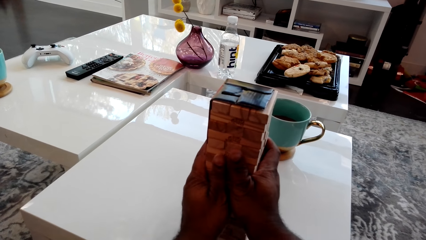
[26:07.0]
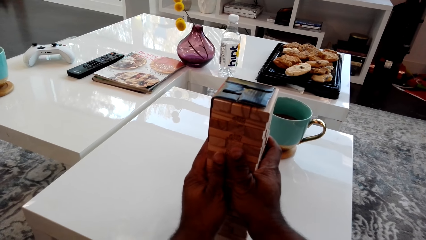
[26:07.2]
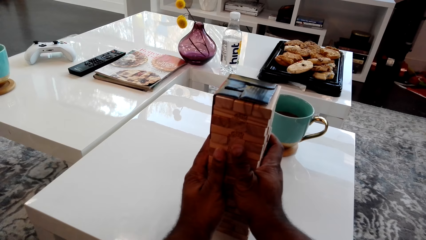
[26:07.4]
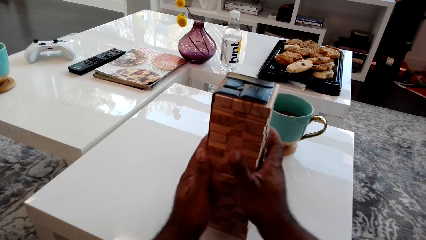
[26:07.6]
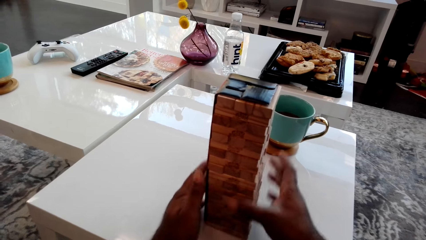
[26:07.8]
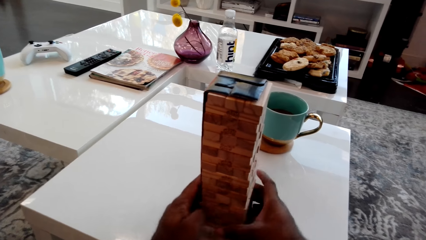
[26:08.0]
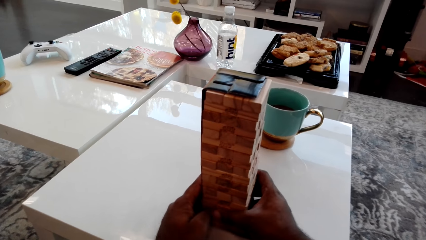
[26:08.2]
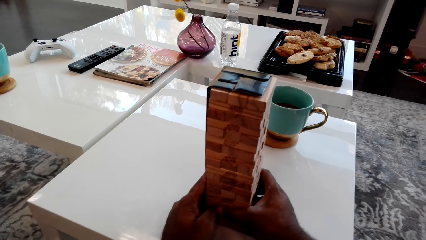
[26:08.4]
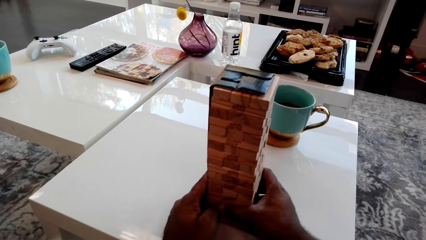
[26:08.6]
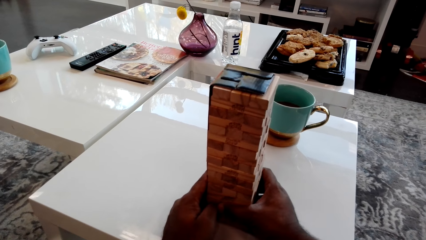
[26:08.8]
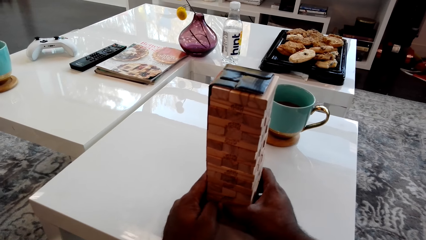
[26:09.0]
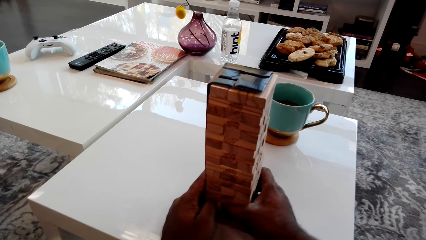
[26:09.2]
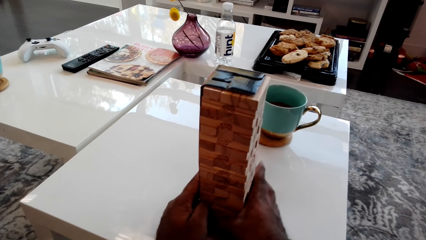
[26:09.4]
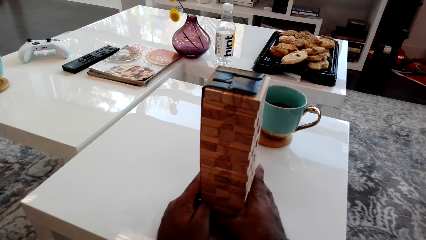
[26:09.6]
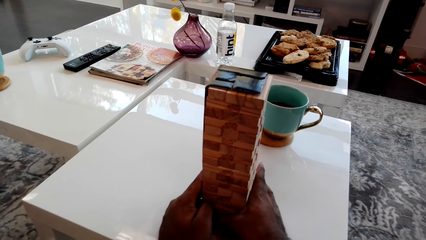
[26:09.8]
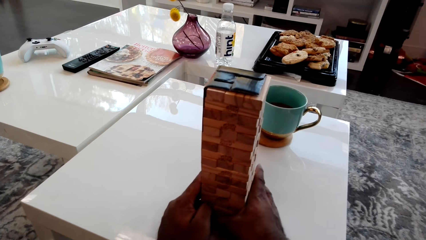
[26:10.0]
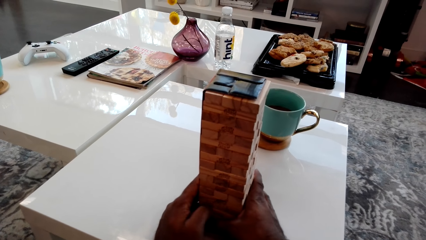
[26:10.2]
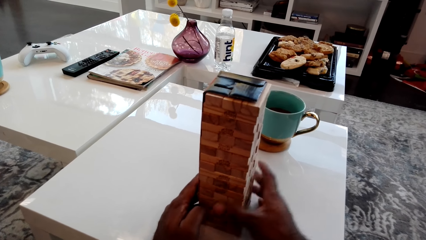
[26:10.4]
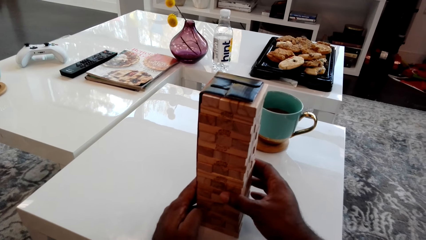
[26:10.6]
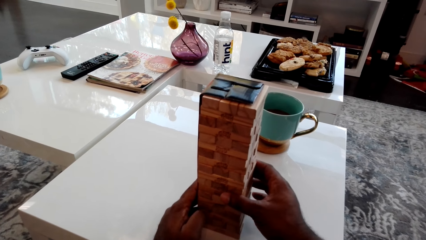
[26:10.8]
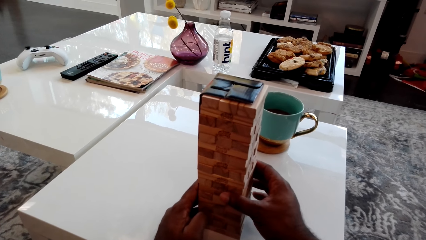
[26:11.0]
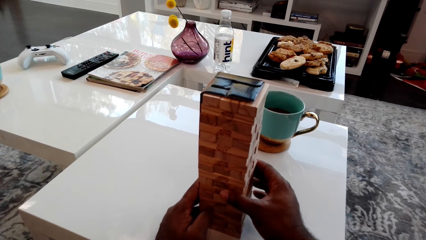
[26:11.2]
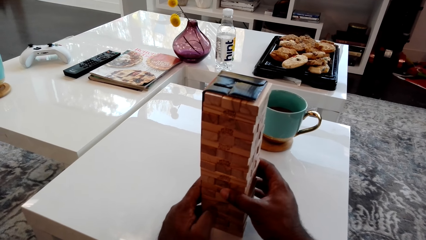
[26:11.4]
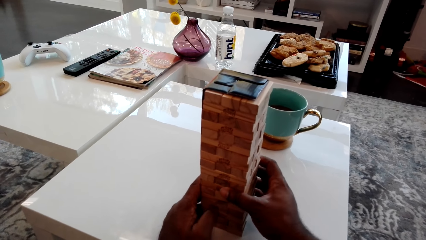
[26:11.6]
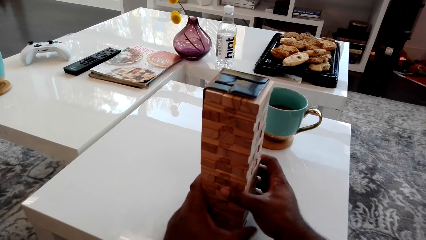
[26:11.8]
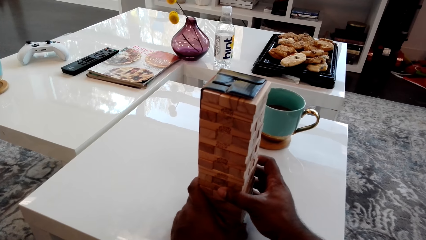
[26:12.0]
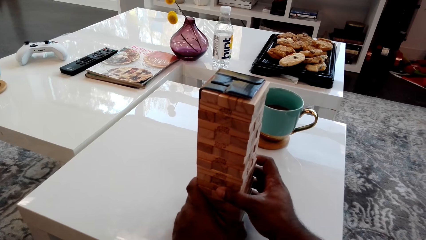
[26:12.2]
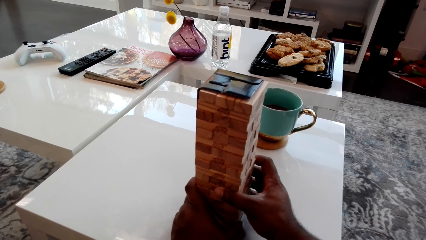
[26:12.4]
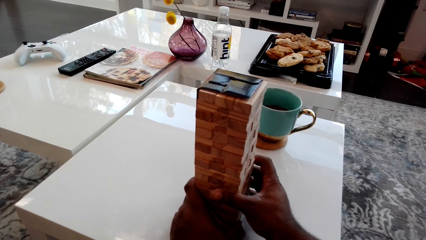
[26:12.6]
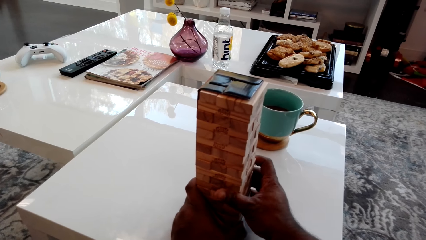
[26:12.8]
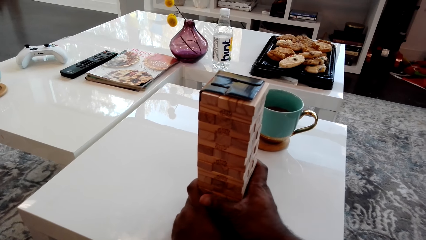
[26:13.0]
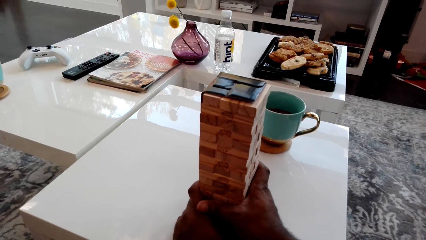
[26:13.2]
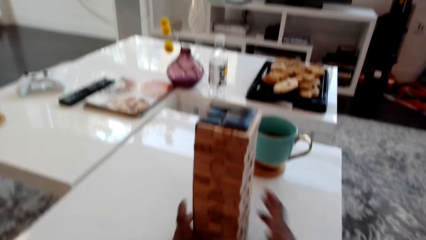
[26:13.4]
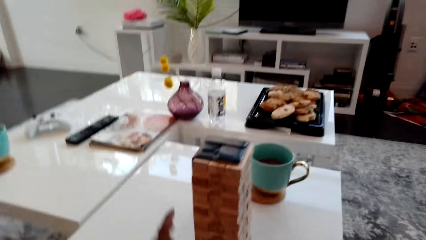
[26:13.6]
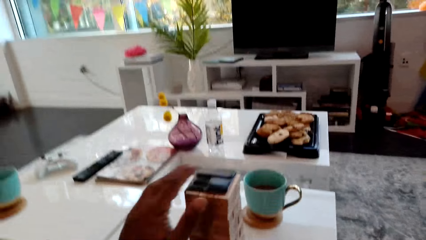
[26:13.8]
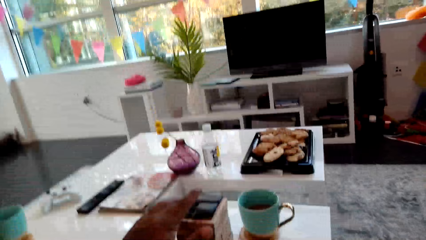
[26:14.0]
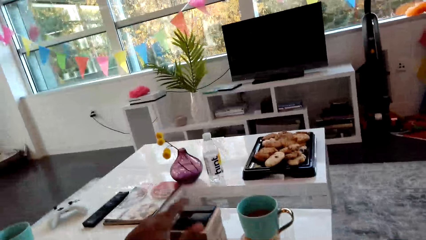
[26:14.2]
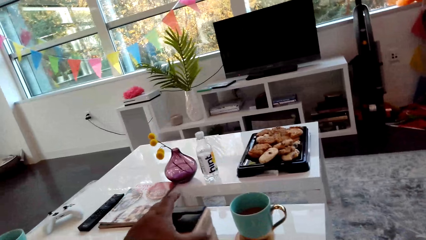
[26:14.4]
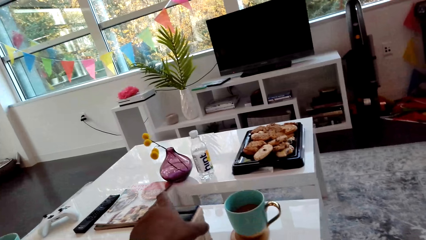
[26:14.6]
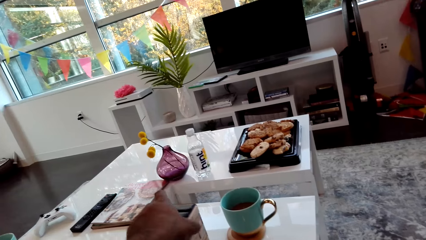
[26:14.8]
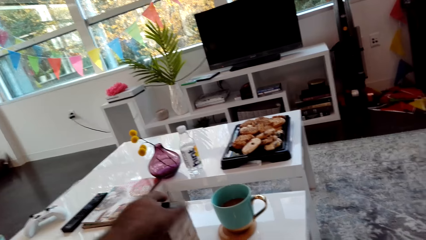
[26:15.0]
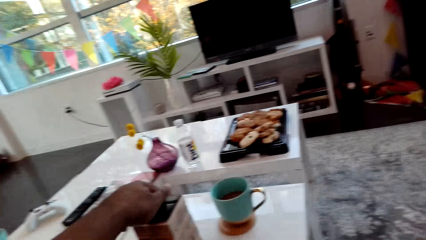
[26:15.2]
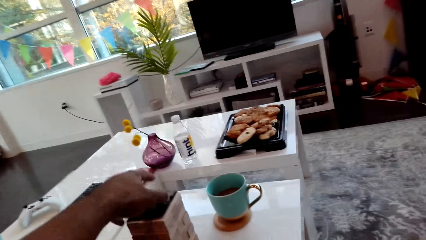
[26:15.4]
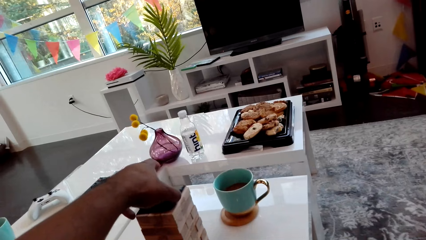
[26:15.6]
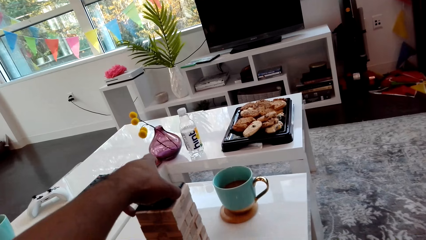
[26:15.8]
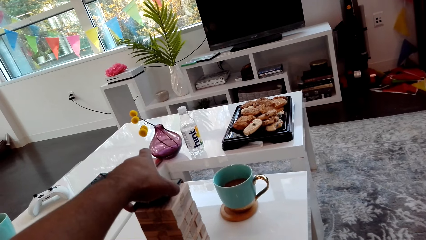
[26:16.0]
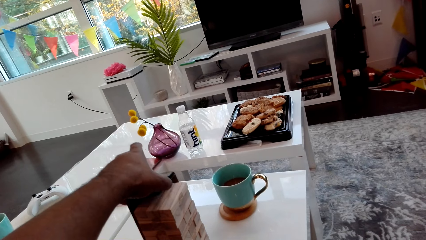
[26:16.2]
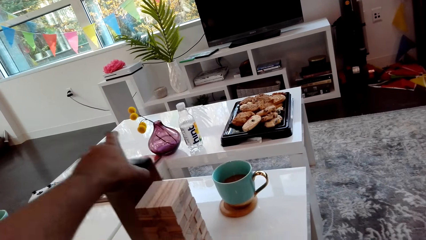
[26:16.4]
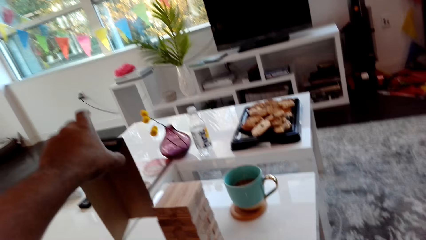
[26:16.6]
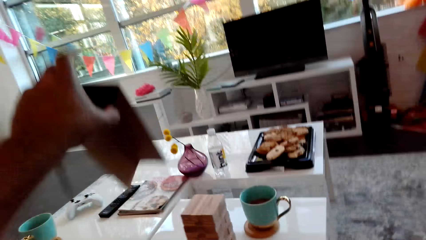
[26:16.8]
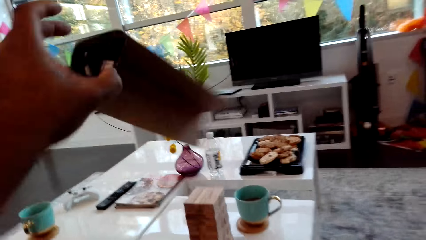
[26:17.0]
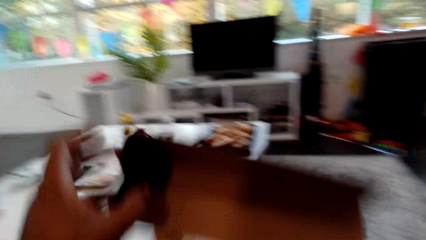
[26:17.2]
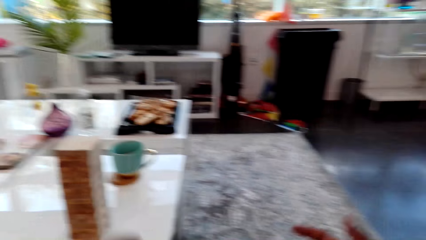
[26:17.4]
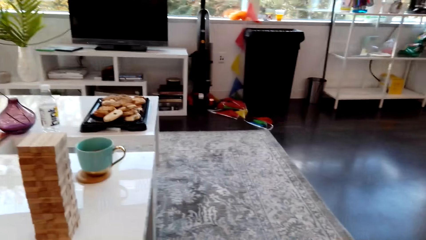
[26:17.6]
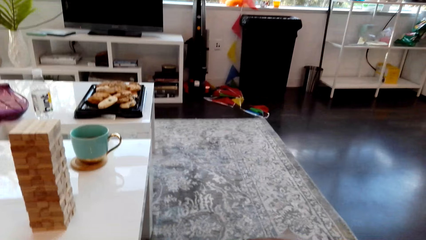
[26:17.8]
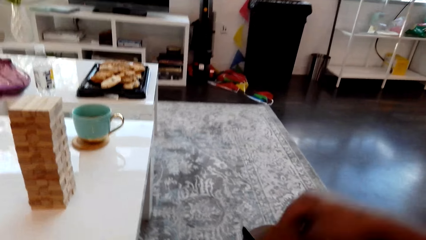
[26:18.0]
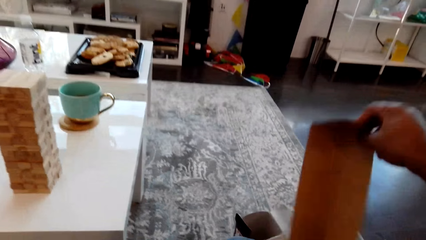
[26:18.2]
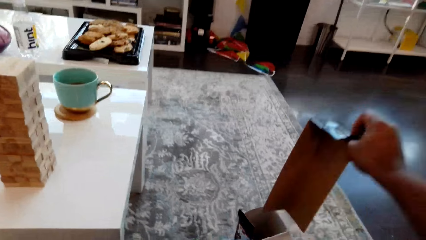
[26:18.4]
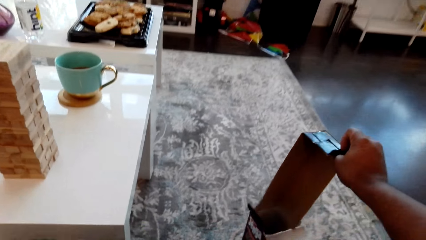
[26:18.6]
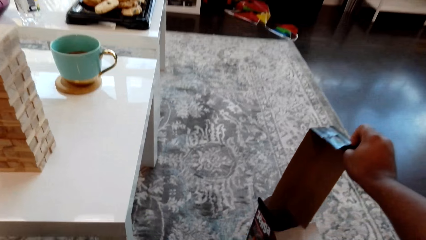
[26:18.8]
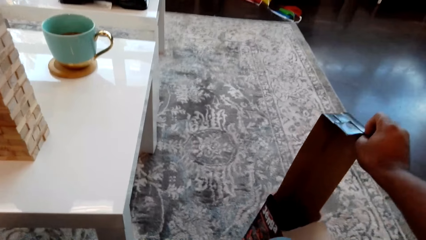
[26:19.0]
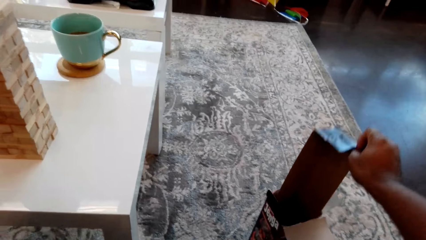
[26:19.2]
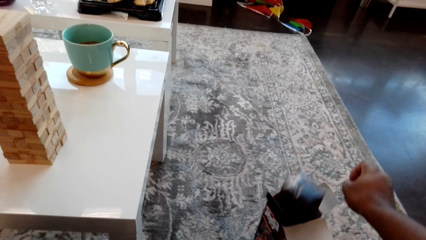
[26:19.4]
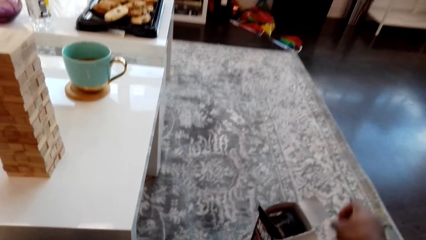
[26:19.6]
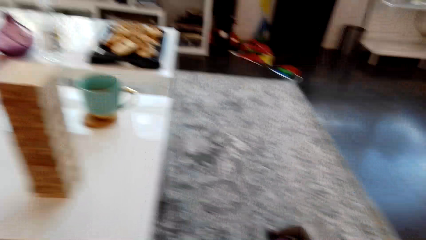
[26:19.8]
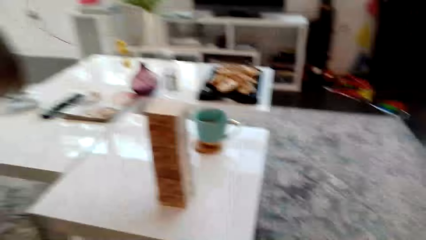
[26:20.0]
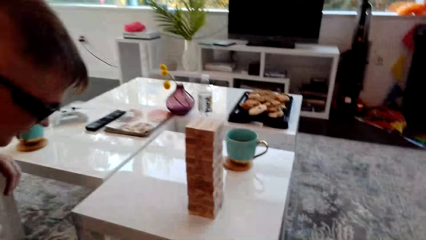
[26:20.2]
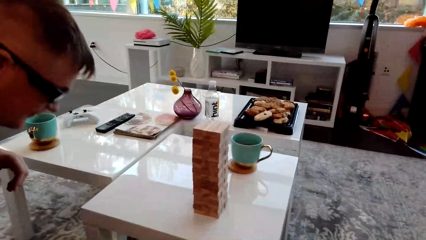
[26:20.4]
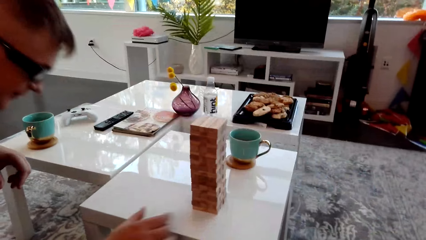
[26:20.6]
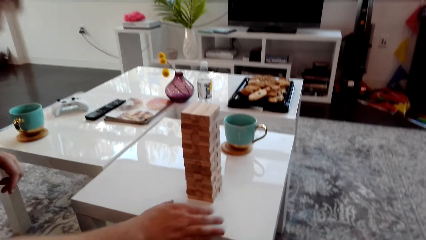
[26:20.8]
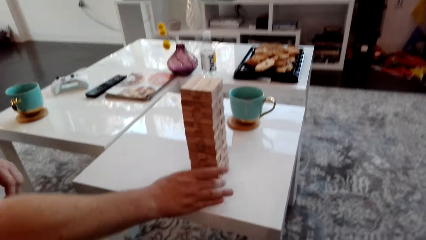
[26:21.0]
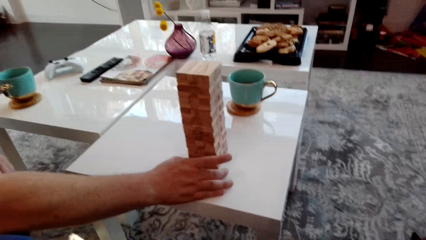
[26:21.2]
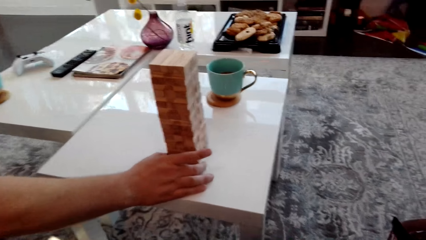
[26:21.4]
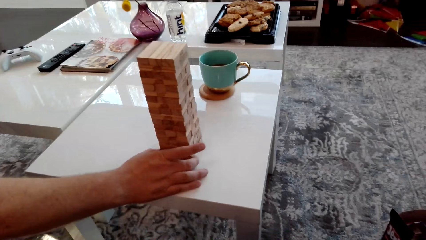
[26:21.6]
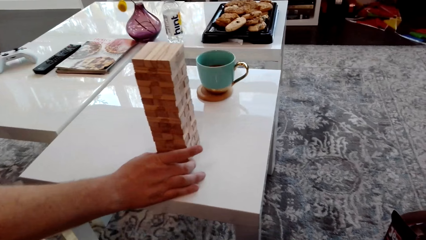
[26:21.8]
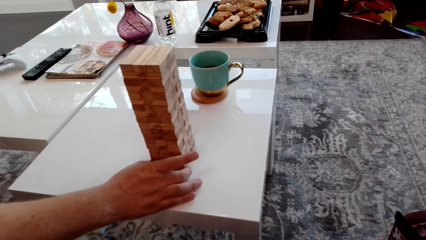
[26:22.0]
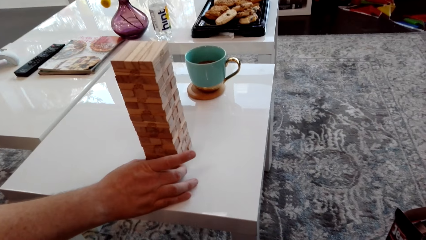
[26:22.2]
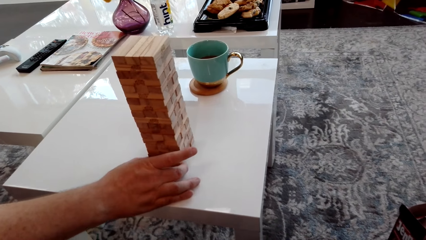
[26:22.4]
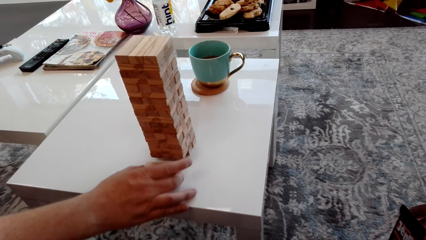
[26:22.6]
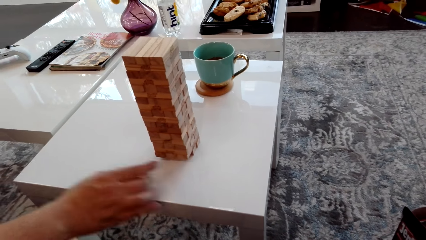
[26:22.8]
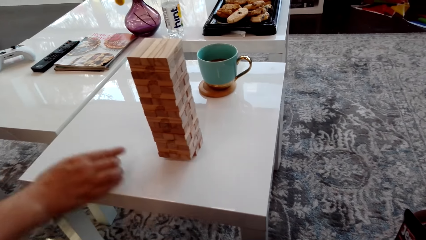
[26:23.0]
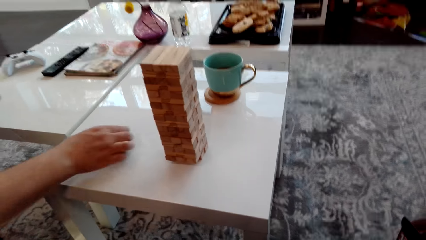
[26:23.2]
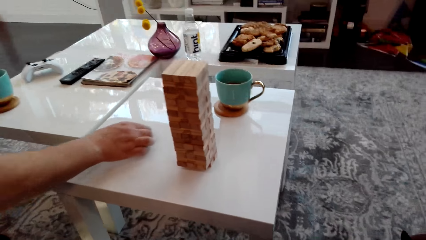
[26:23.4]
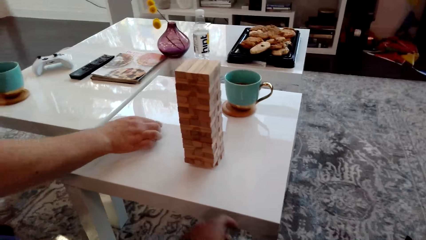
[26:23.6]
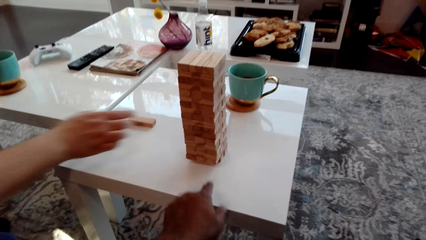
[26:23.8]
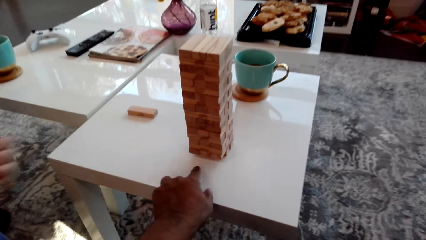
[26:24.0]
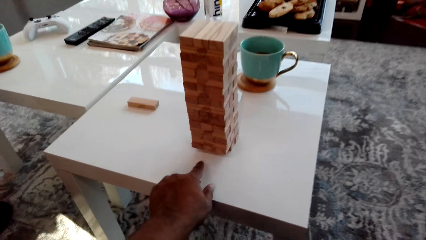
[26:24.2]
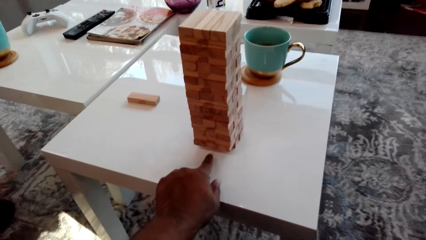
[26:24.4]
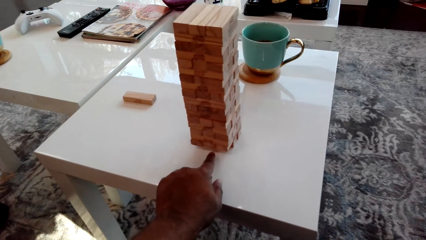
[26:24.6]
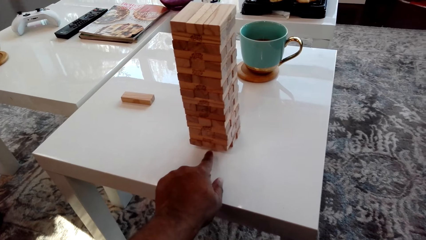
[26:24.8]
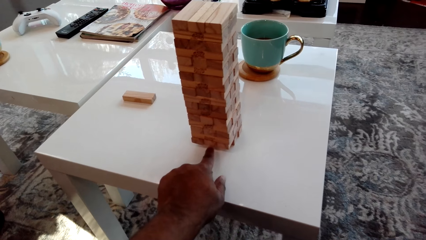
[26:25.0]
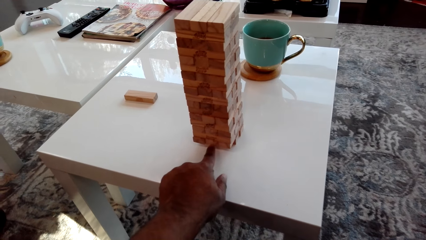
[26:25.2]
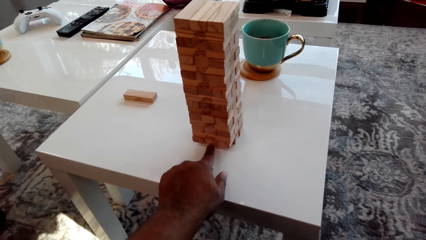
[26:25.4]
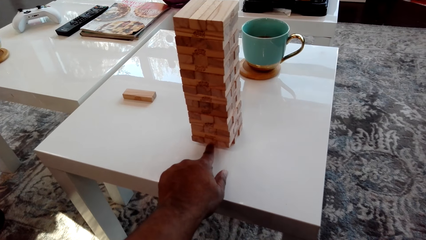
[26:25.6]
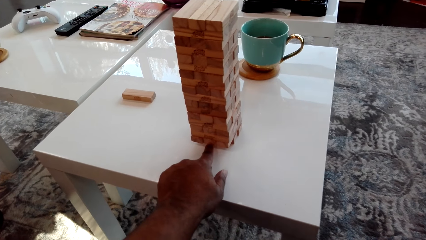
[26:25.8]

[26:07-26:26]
The camera wearer takes off the box from the wooden block tower. They put a box into the box. They put the box aside. The man removes a wooden block from the tower. The man touches the block. The man pulls the block. The man places the wooden block on the table. The camera wearer points at the wooden block tower.
